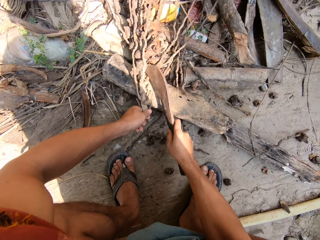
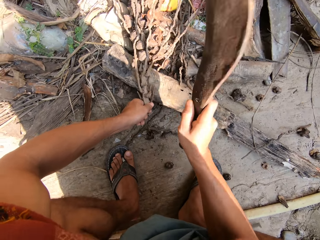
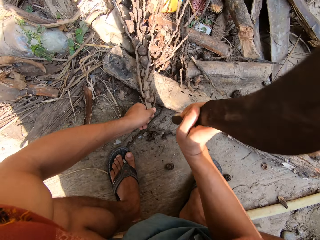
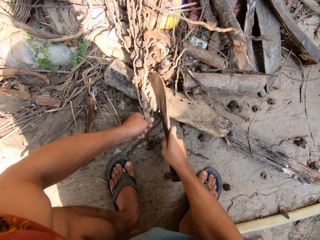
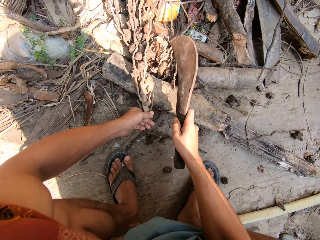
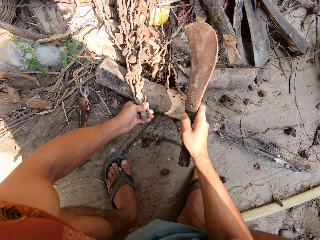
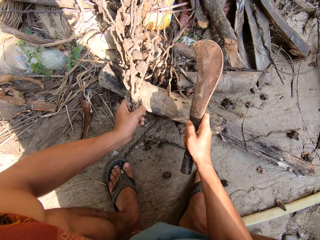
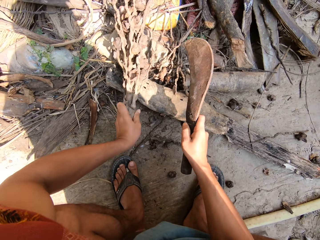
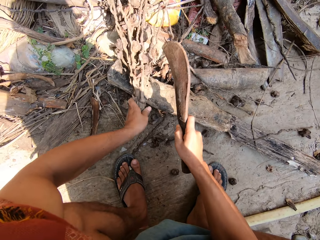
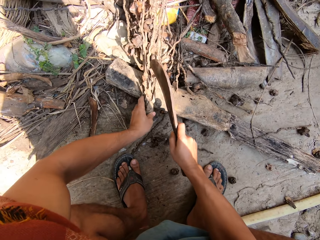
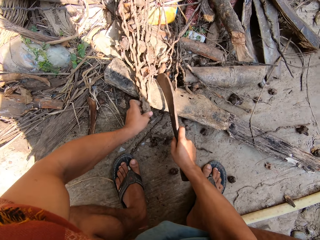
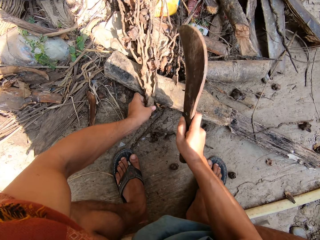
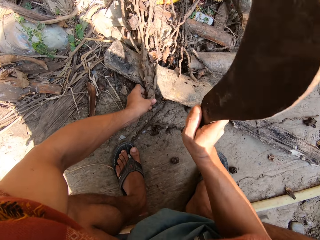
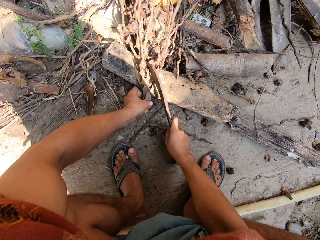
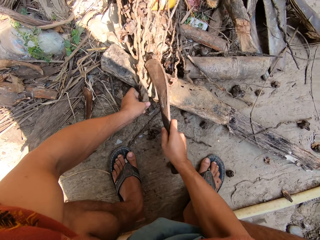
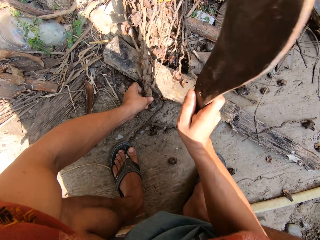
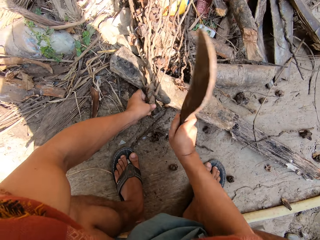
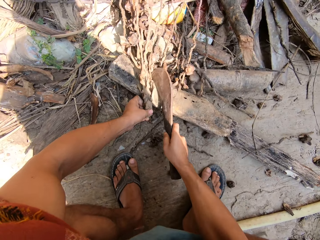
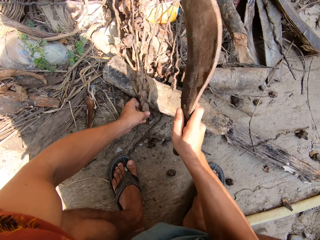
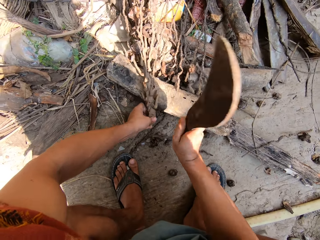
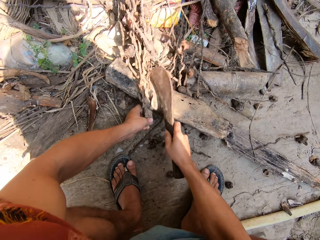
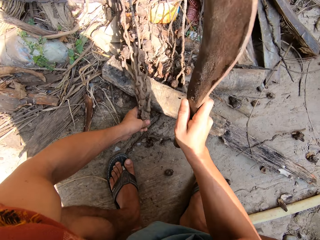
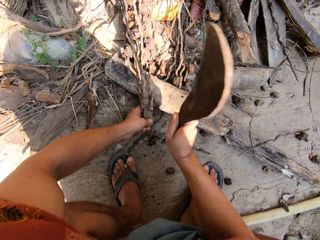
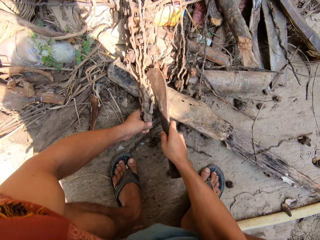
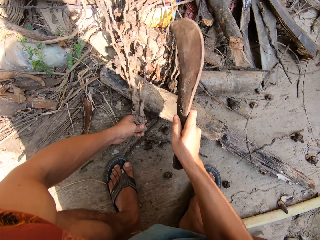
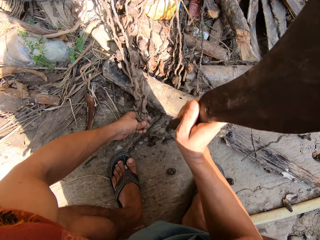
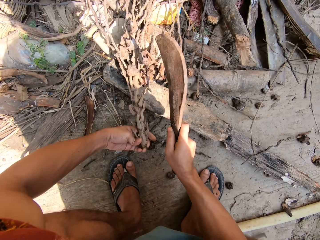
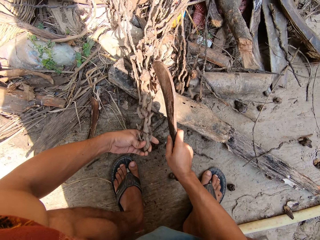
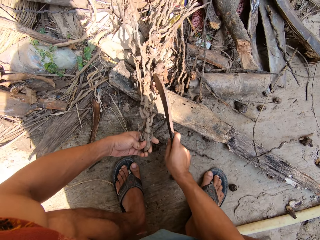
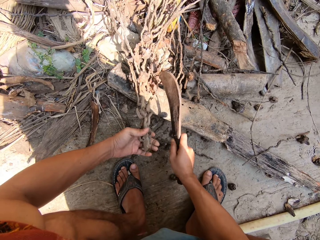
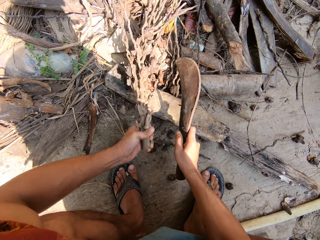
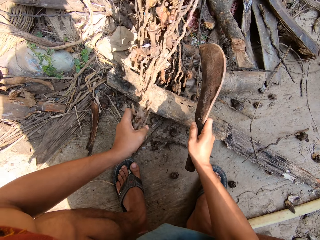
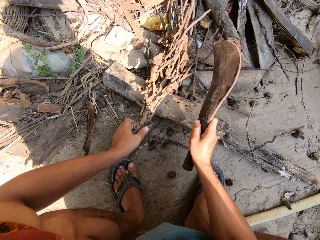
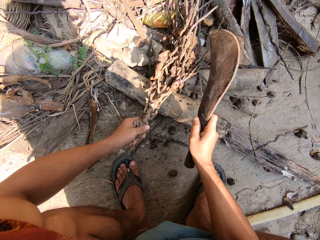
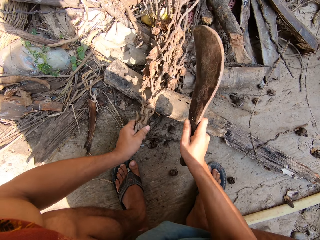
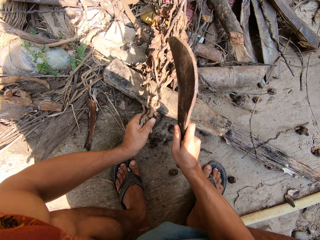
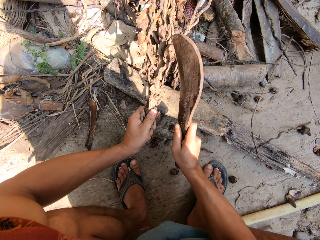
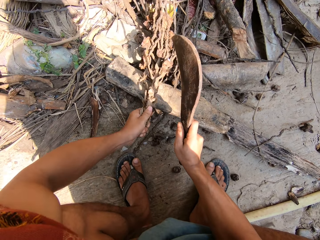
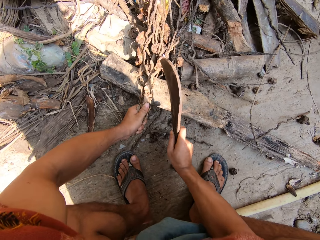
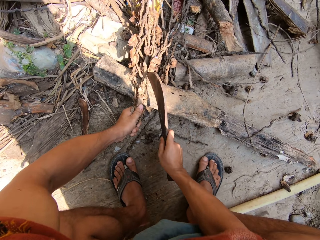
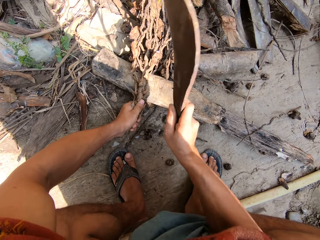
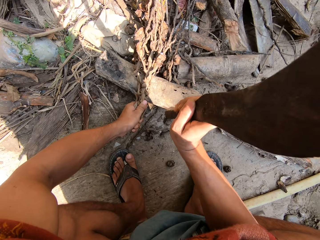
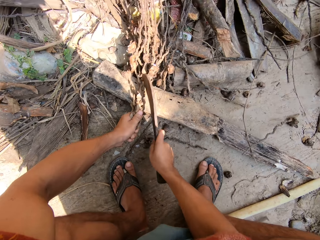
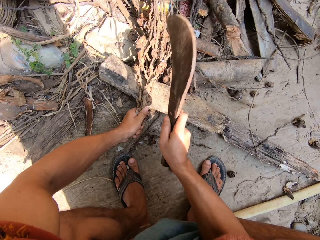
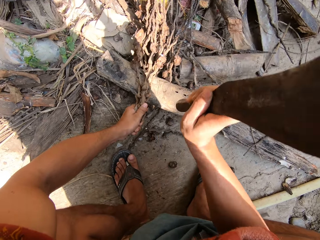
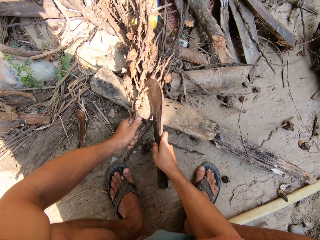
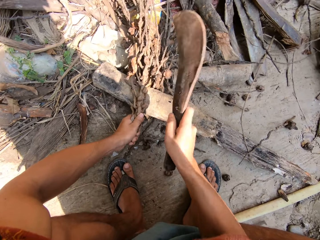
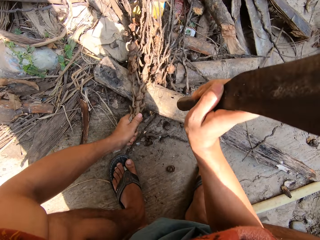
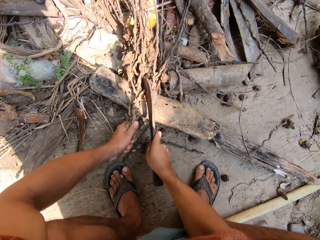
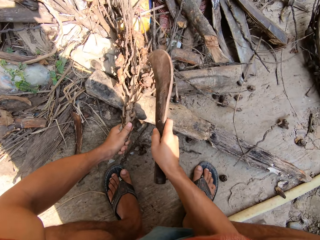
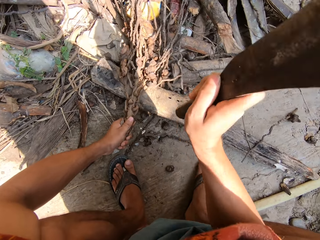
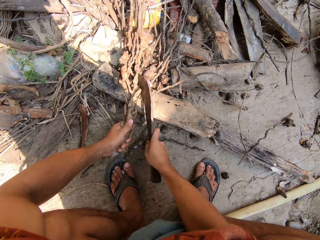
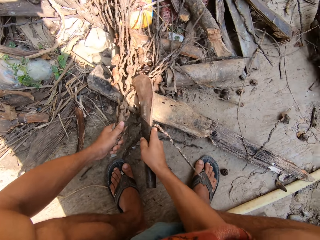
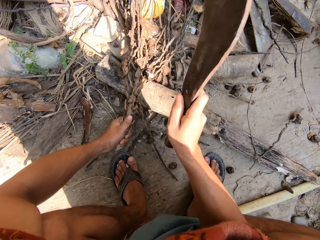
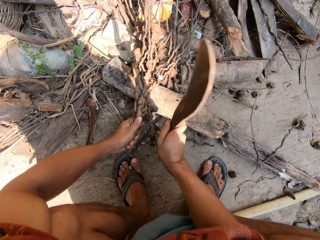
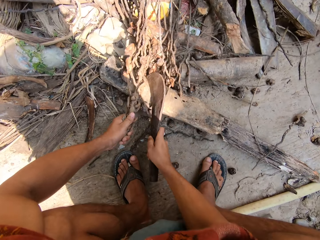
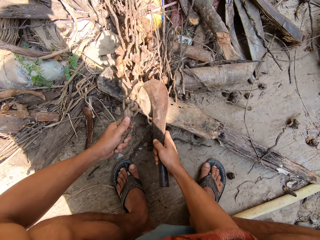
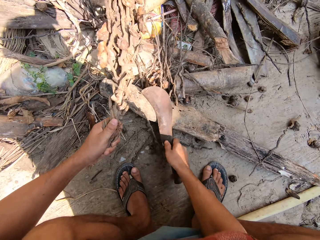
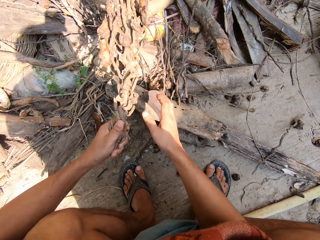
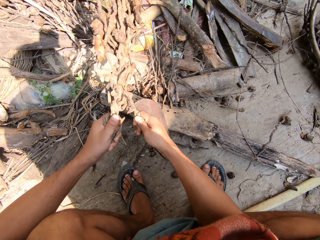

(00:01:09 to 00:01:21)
The camera wearer turns the wood. He cuts the wood. He turns the wood. He cuts the wood. He puts the bill hook on the floor with his right hand.

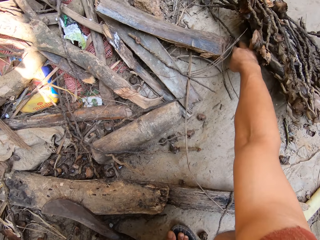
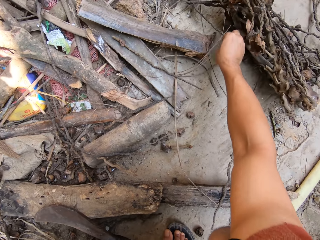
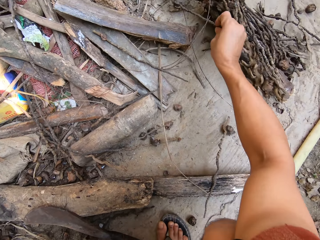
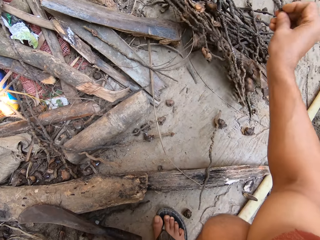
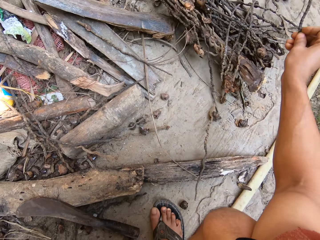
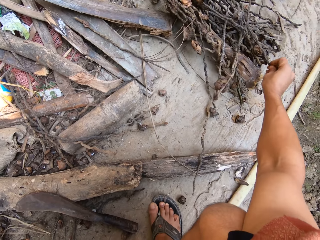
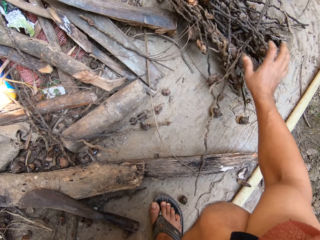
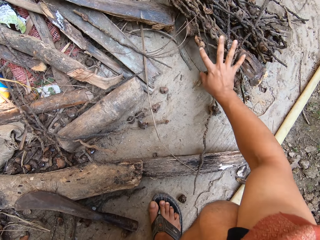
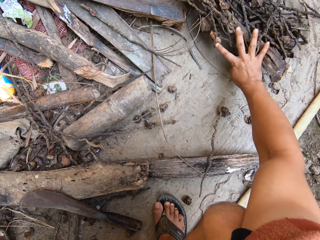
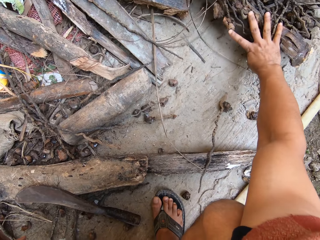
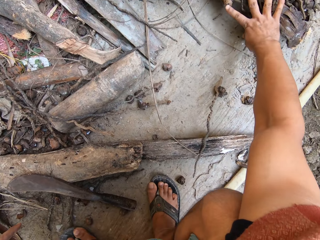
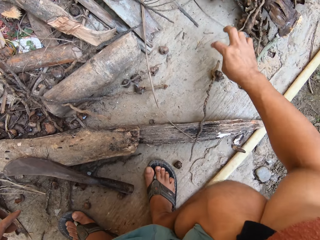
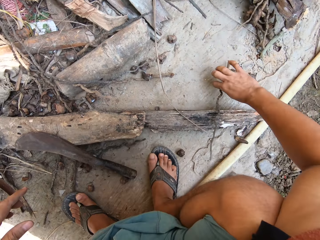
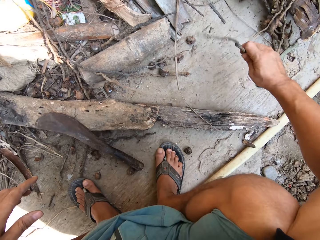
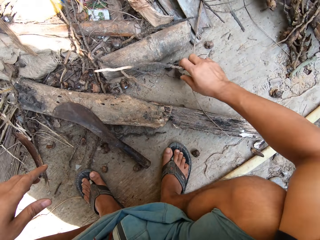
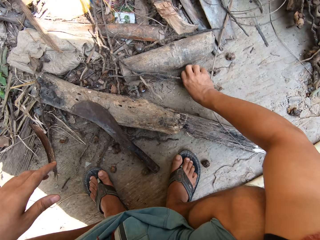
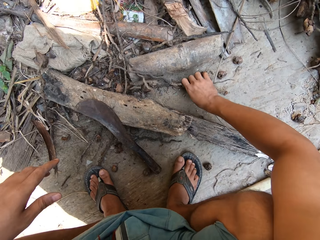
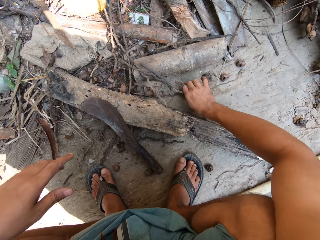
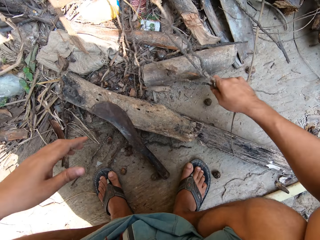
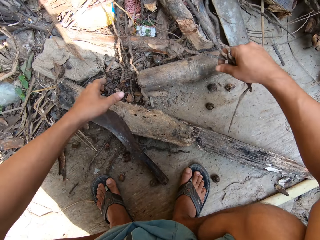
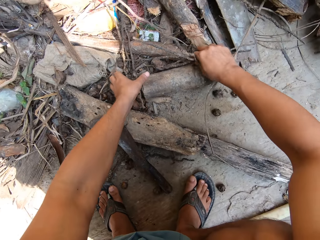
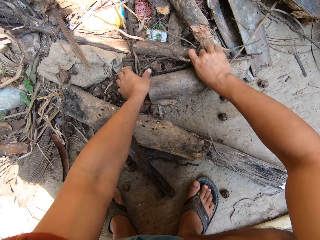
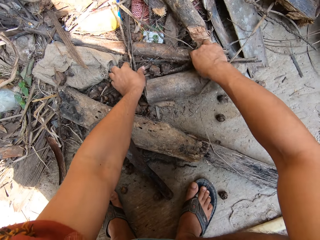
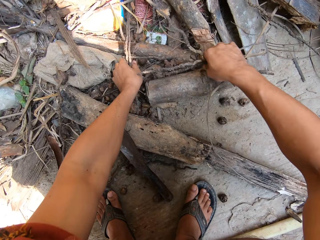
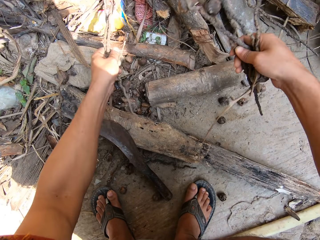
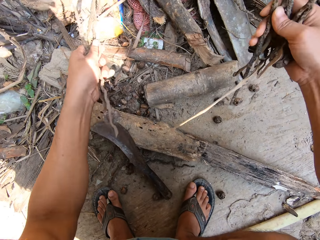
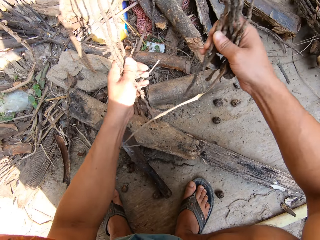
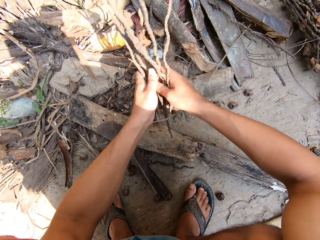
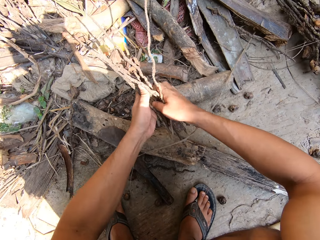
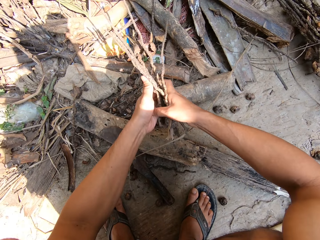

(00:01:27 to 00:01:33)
The camera wearer picks up the wood. He adjusts the palm fruit branches on the floor with his right hand. He picks up the palm fruit pieces with his right hand. He picks up the cut palm fruit pieces with his hands. He passes the palm fruit branch pieces to his right hand.

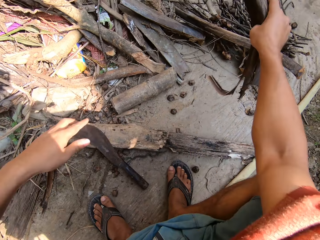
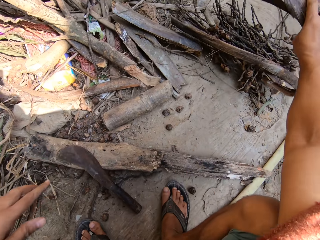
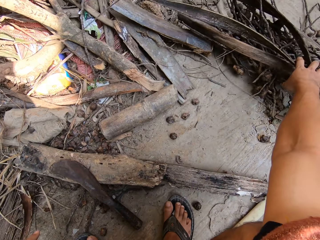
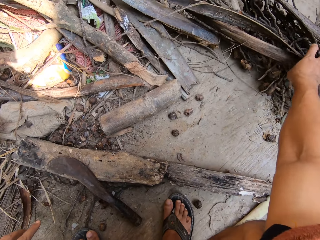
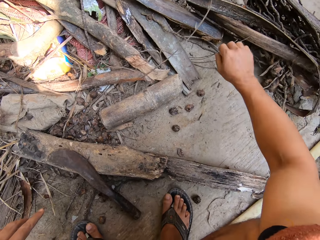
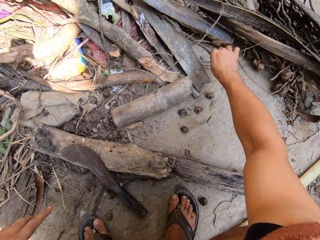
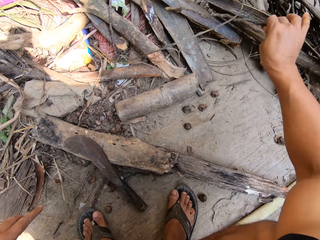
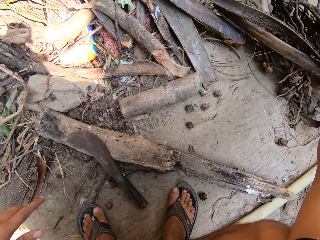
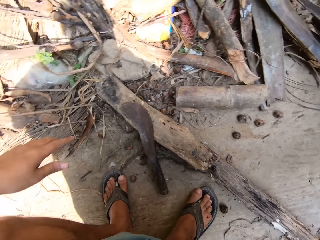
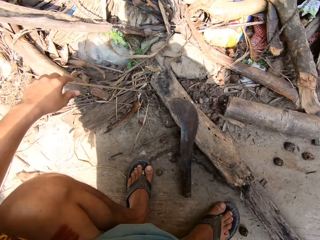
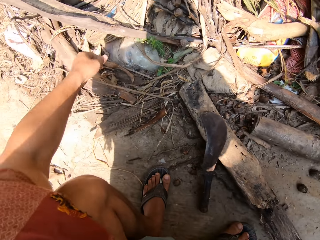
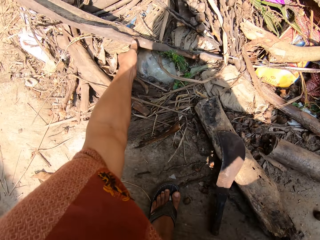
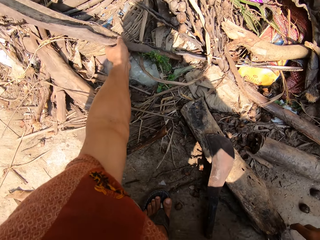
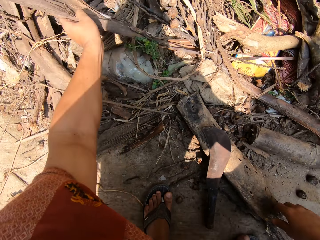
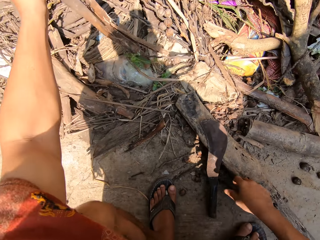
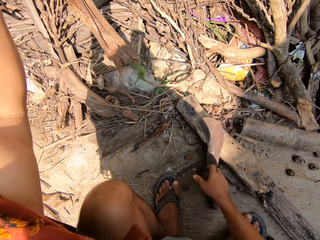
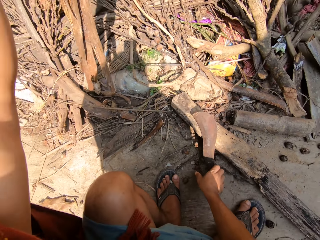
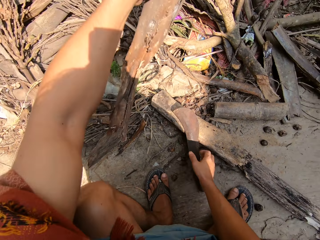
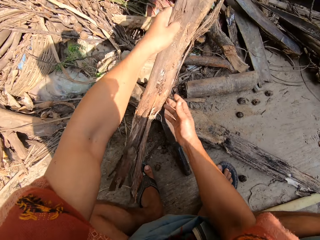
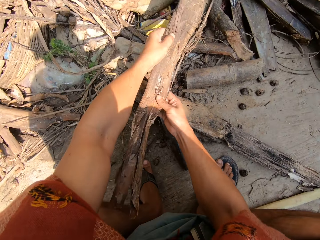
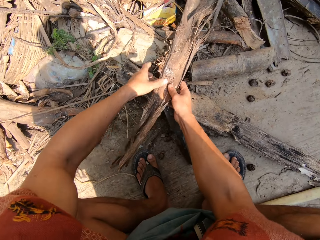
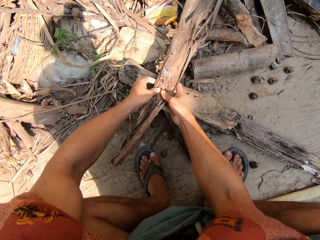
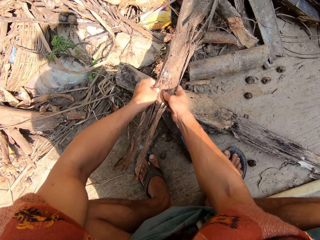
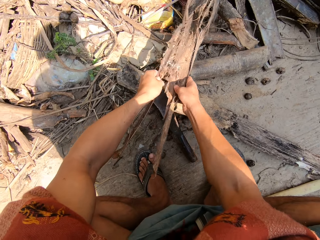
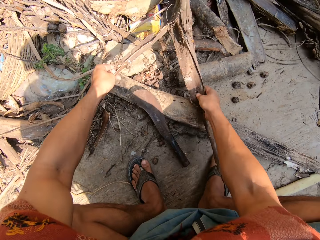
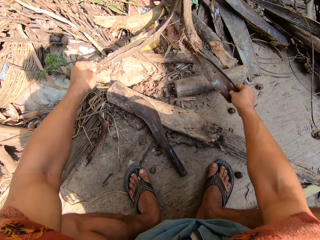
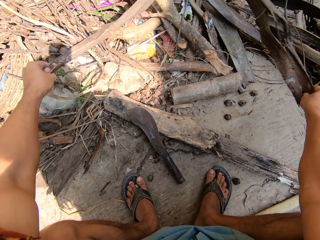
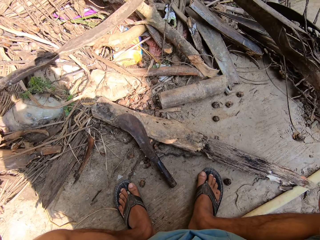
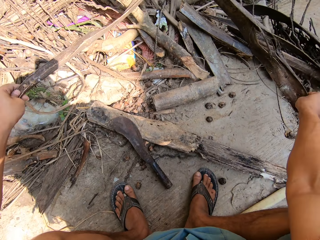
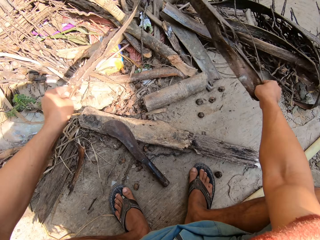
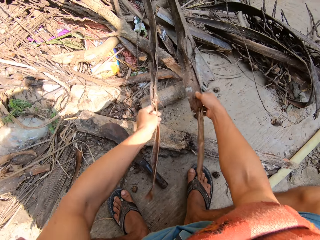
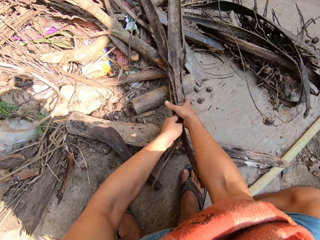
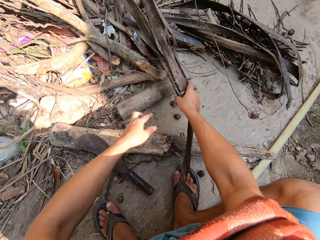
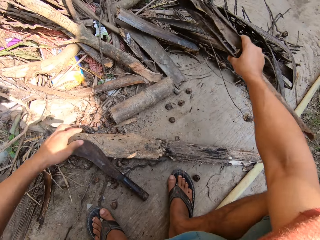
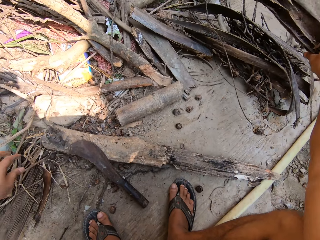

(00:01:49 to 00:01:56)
The camera wearer puts the wood aside. He picks up another dead plant with his left hand. He tears the dead plant with his hands.
